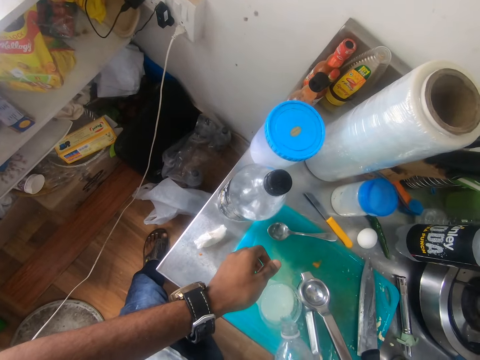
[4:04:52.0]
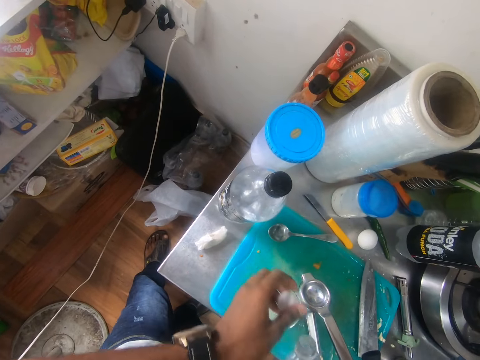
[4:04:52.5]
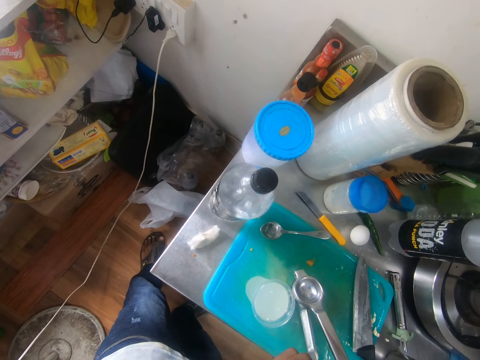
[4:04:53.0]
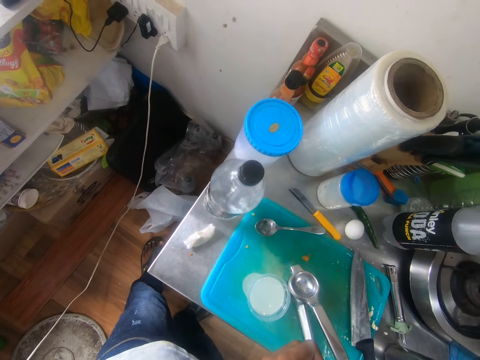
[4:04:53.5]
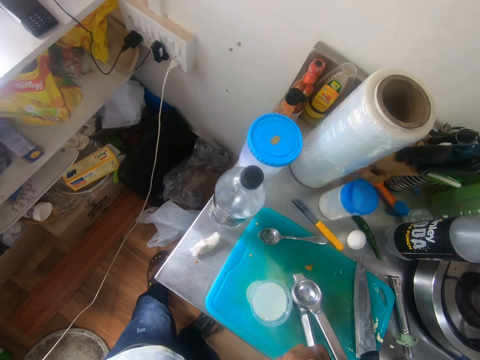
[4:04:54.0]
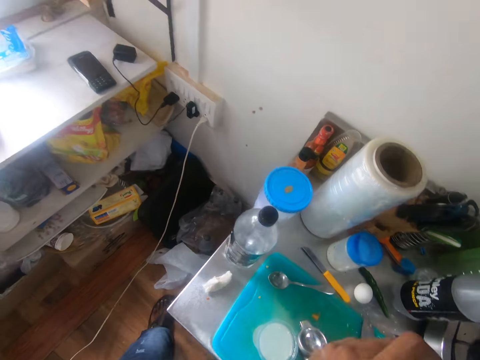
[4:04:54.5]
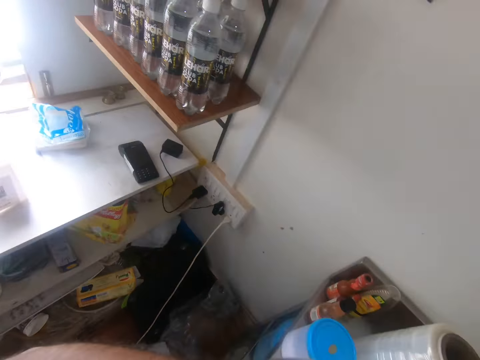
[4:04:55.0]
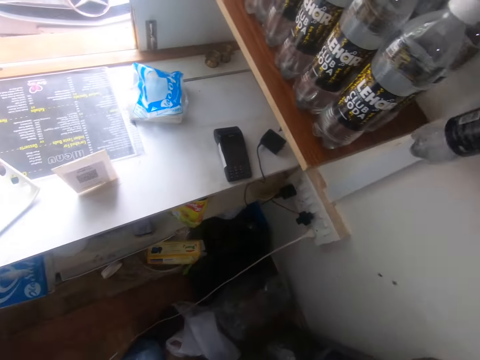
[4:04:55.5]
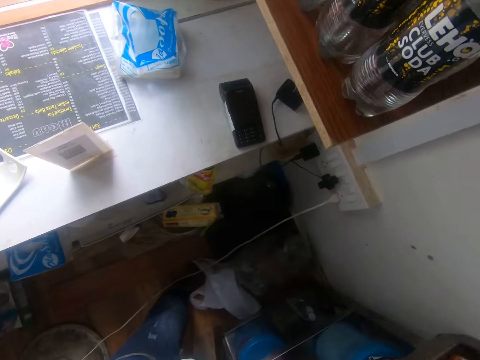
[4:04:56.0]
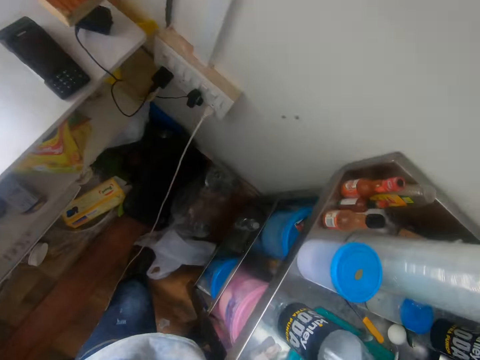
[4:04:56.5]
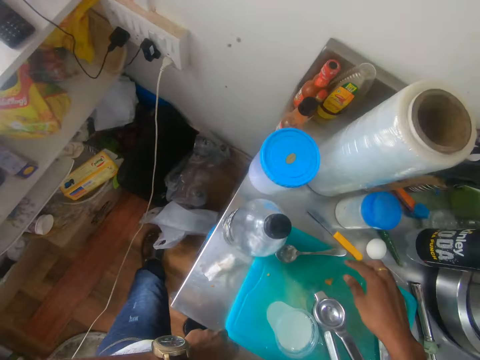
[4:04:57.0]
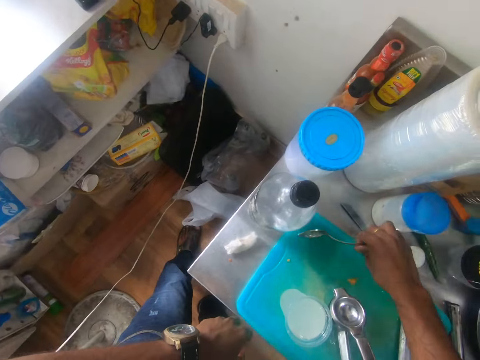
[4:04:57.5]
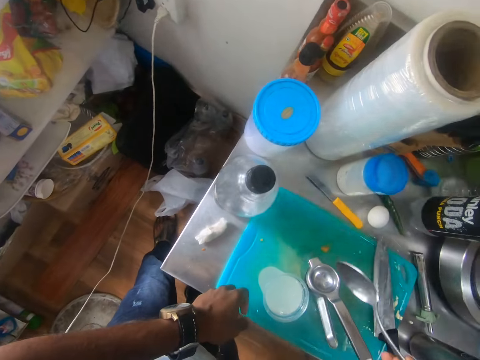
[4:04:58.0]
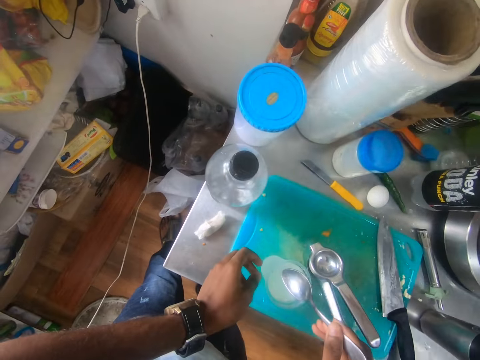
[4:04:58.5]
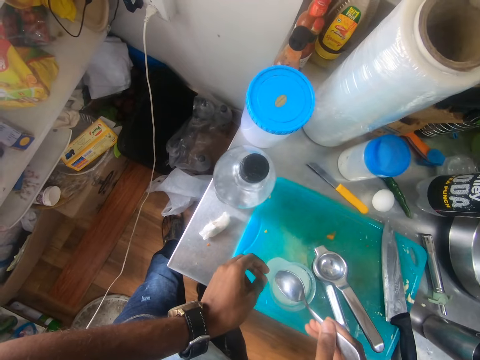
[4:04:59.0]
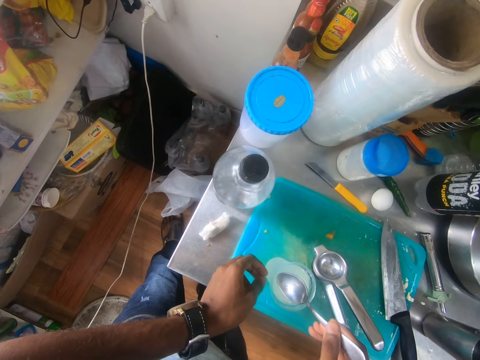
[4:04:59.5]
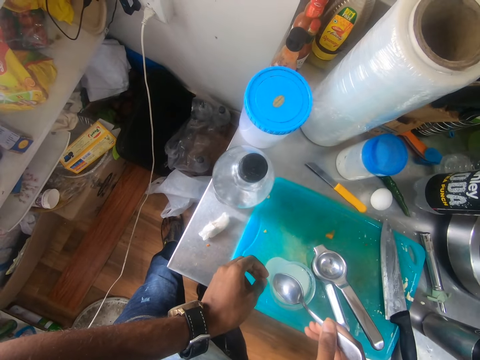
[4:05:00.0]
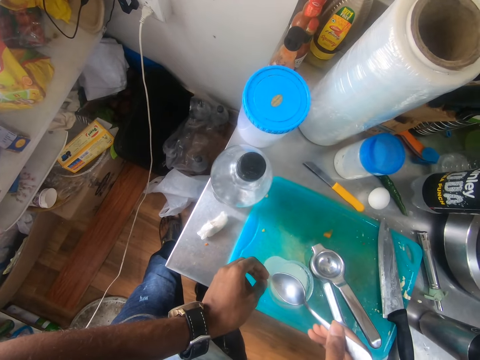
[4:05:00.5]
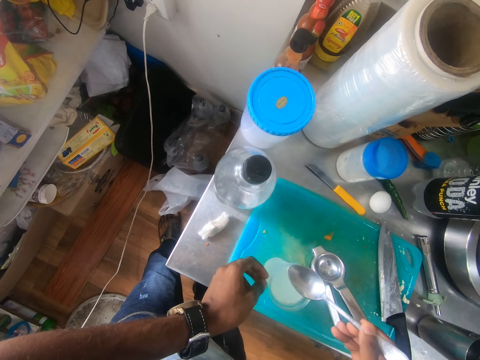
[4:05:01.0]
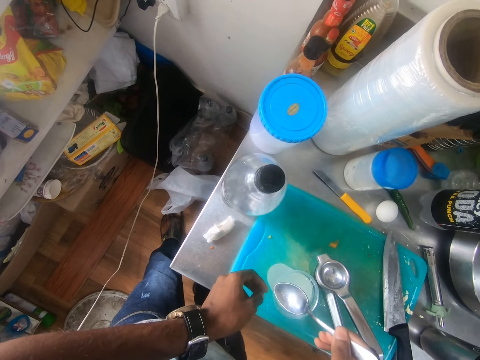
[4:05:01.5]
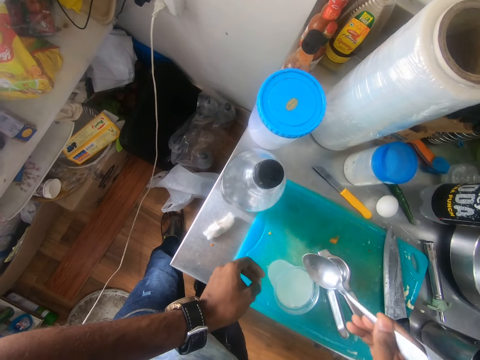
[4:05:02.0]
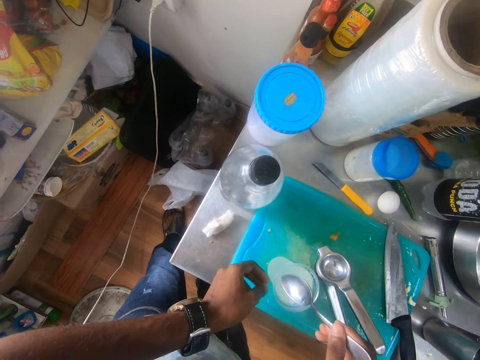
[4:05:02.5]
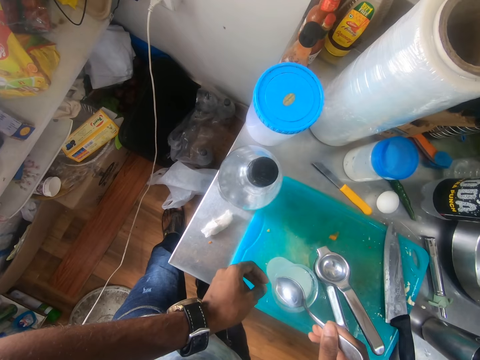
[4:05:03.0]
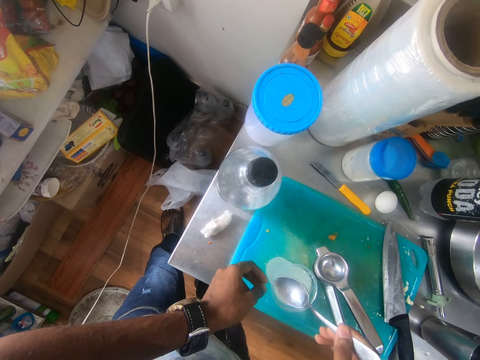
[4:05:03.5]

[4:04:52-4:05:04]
The camera wearer pours soda from the soda bottle into the cup with his right hand. He closes the soda bottle in his right hand with his left hand. He places the soda bottle on the shelf in a cabinet with his right hand. He picks up the spoon from the chopping board with his right hand. He removes dirt or a seed from the cup with the spoon in his right hand.

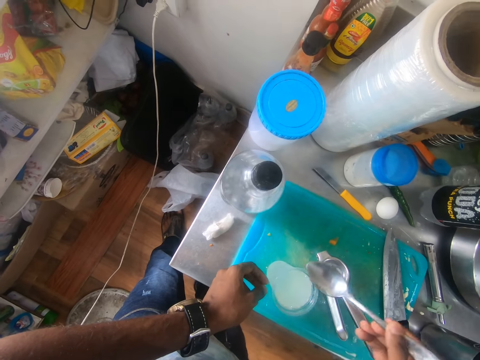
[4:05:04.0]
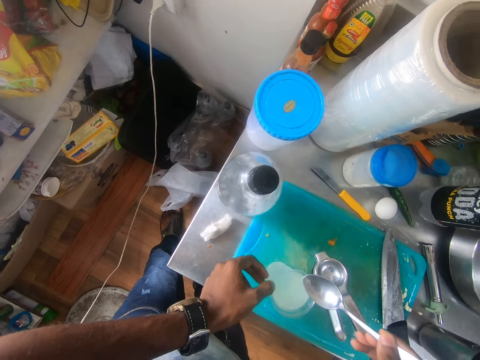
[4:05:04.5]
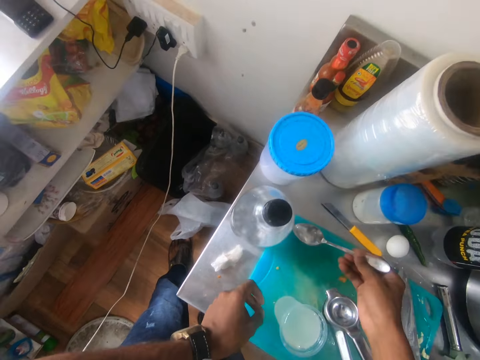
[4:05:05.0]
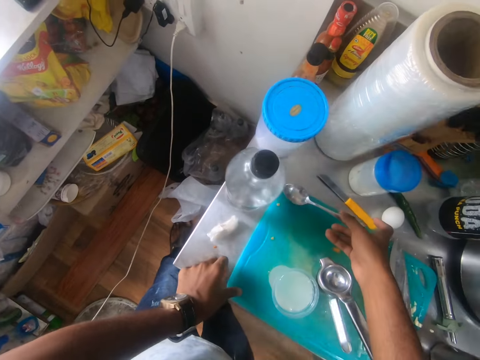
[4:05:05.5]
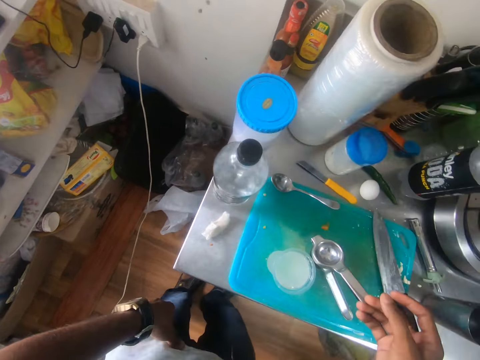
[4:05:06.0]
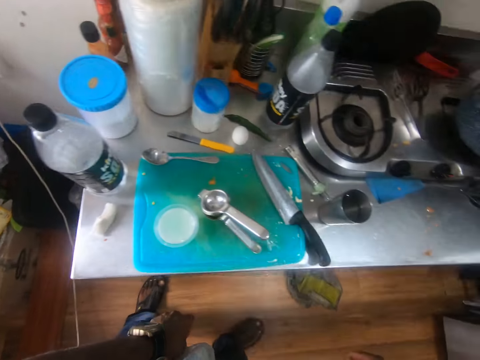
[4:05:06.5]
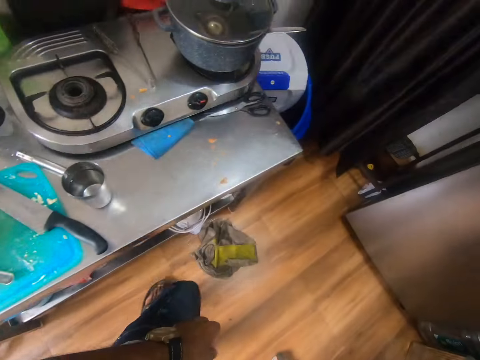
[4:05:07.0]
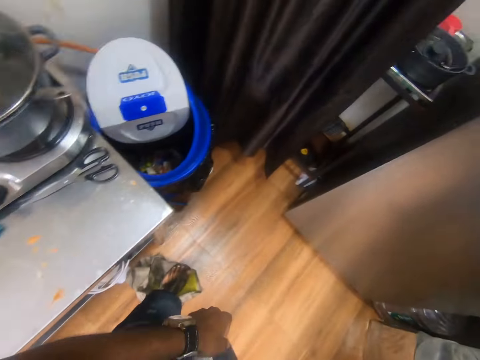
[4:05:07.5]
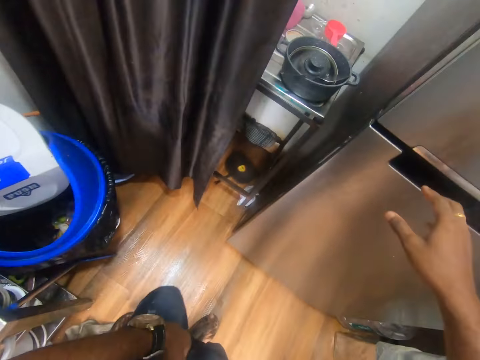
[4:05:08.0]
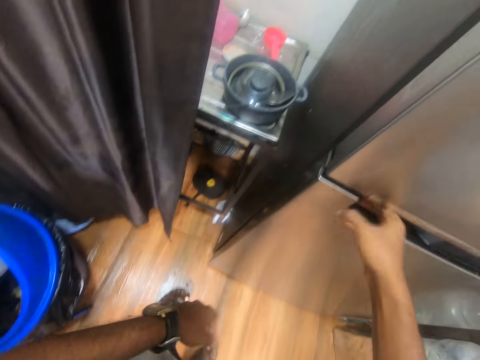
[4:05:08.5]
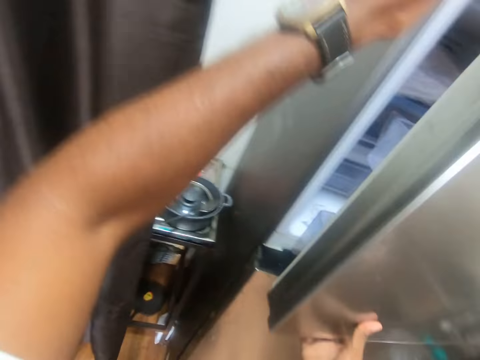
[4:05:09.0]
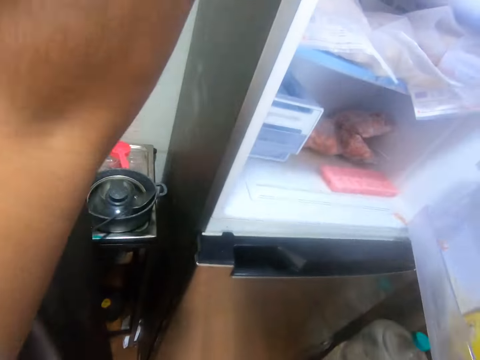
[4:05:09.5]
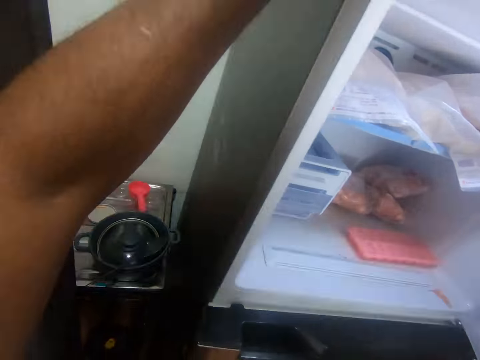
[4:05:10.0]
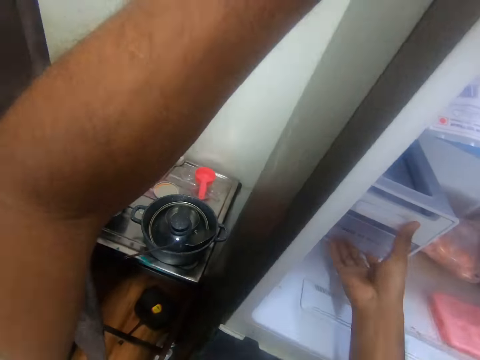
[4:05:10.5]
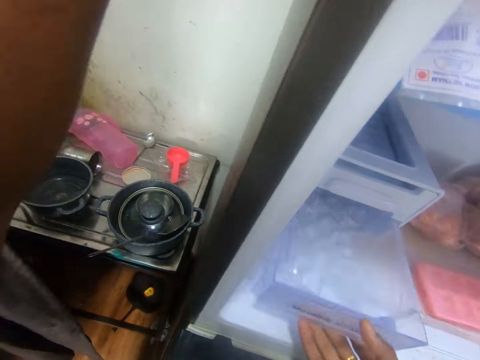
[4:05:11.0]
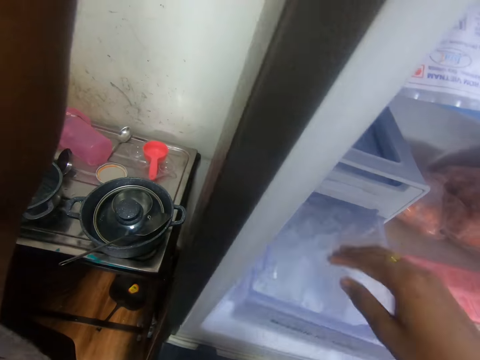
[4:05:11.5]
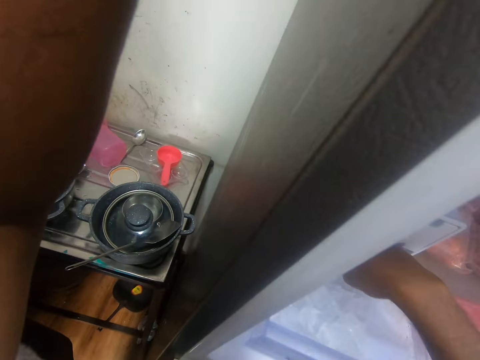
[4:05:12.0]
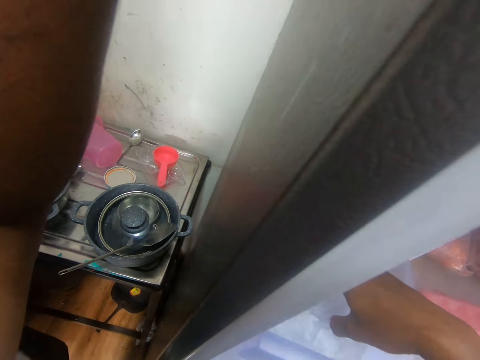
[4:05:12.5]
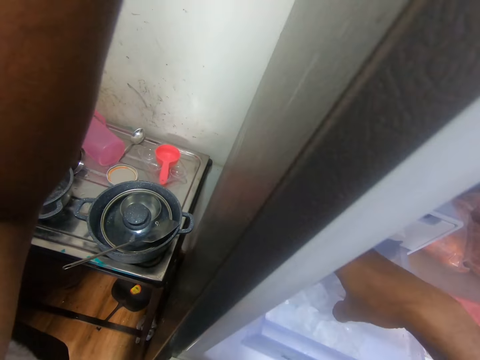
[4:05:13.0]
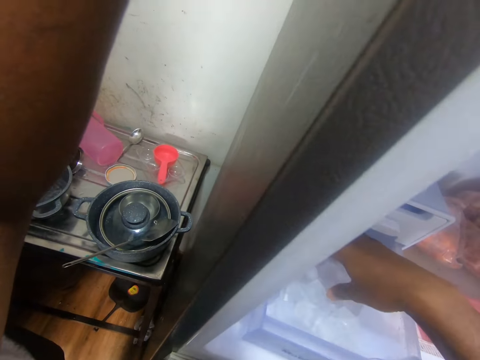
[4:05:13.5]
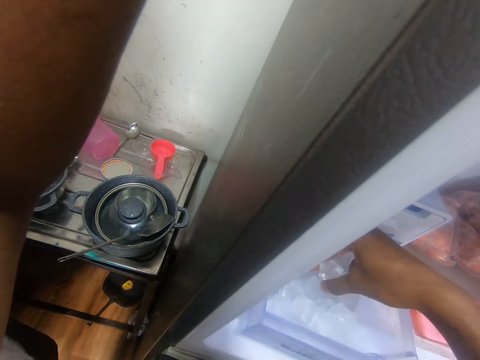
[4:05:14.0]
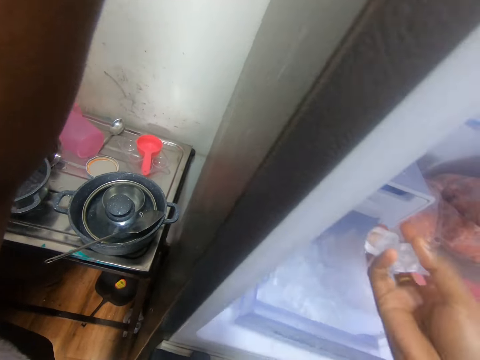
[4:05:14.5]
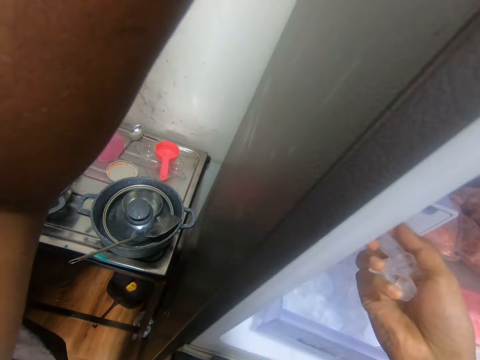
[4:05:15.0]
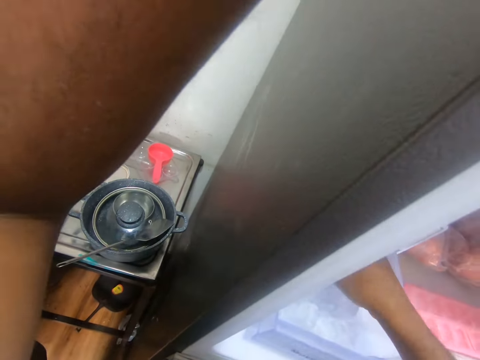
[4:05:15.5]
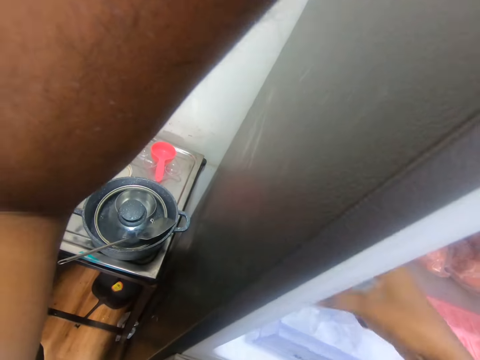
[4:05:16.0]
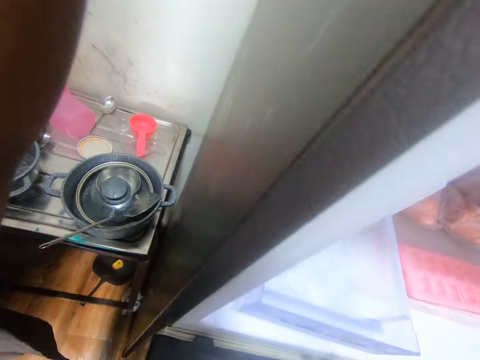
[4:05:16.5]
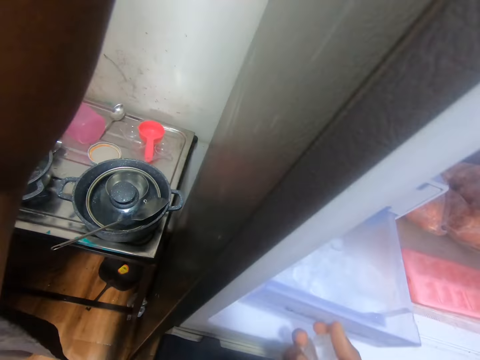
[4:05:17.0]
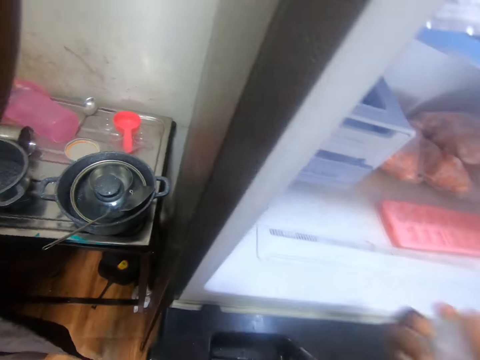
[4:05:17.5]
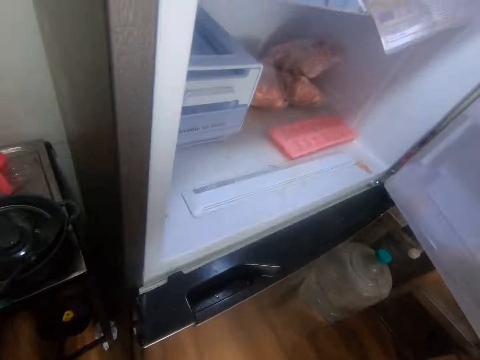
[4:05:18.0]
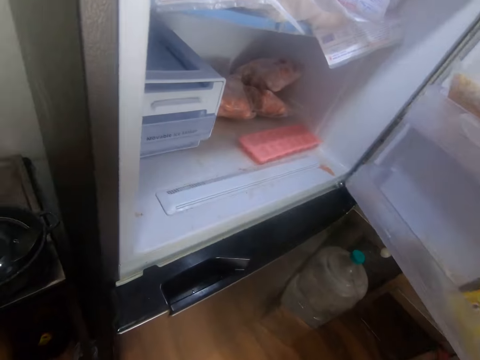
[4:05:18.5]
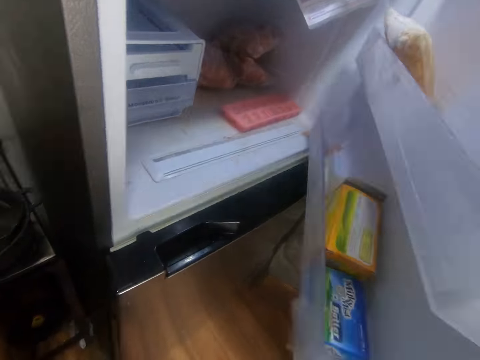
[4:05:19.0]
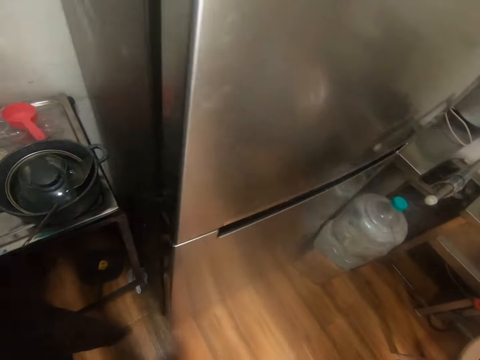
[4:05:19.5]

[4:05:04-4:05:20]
The camera wearer drops the spoon on the chopping board with his right hand. He walks. He touches the refrigerator door with his right hand. He opens the refrigerator door with his right hand. He places his left hand on the refrigerator. He pulls an icebox tray in the refrigerator with his right hand. He takes a few ice cubes from the icebox tray with his right hand. He pushes the icebox tray in the refrigerator with his right hand. He closes the refrigerator door with his right hand.
